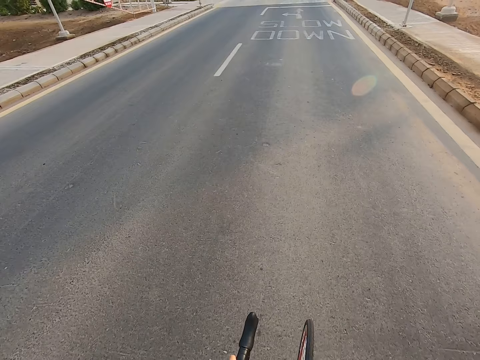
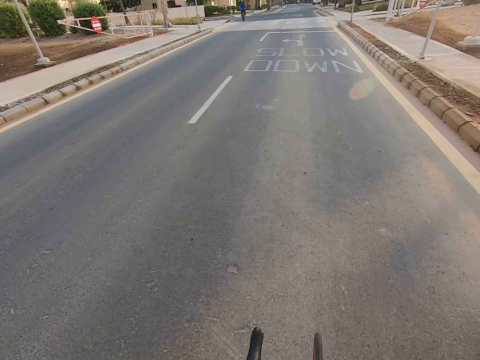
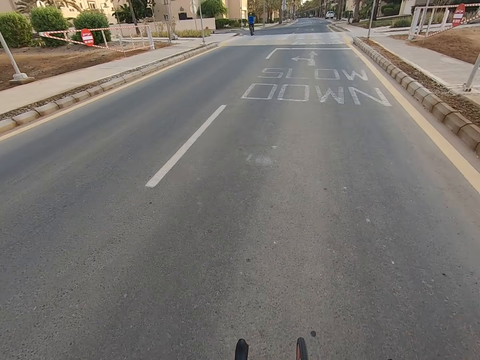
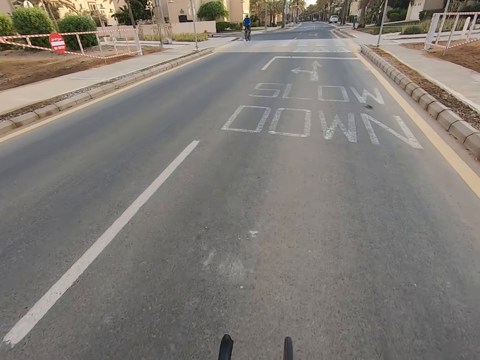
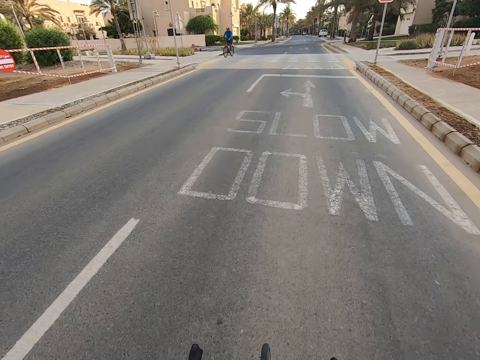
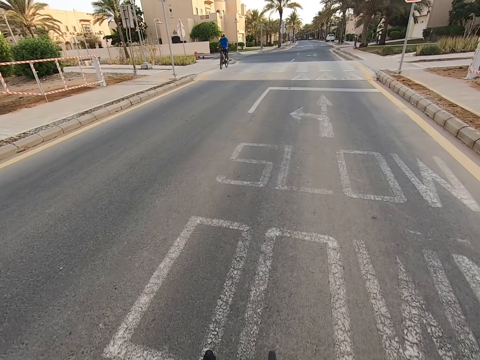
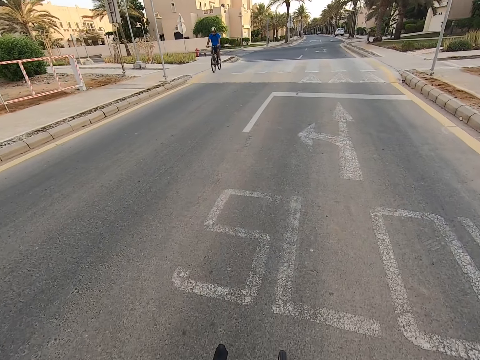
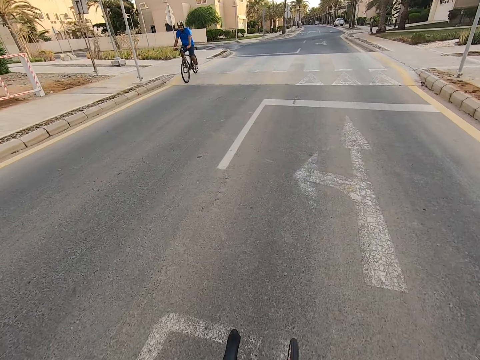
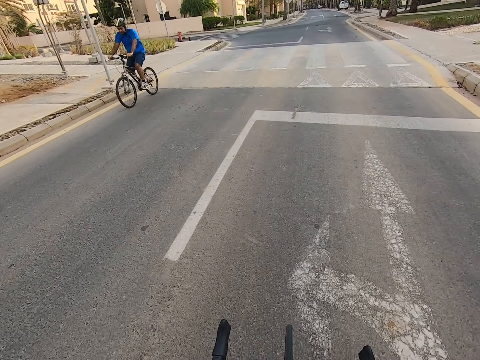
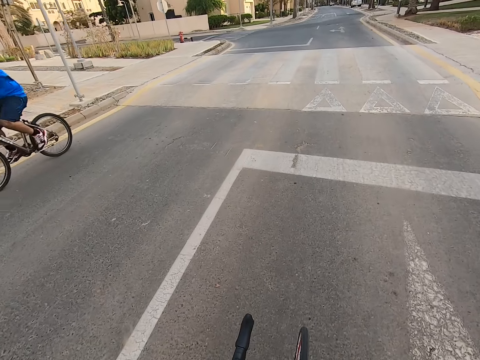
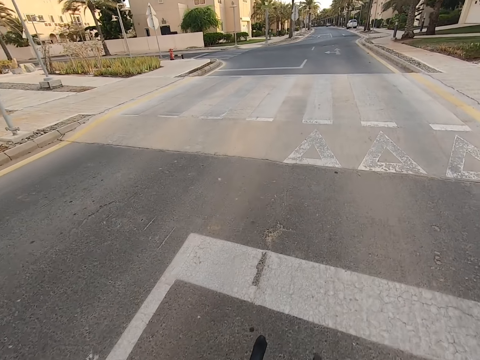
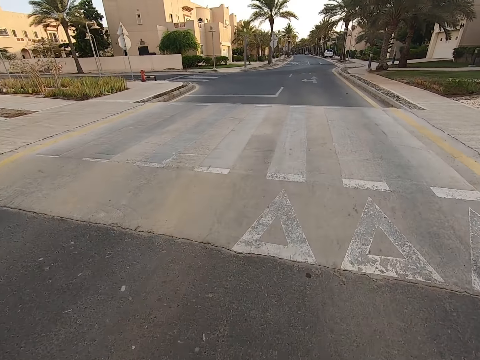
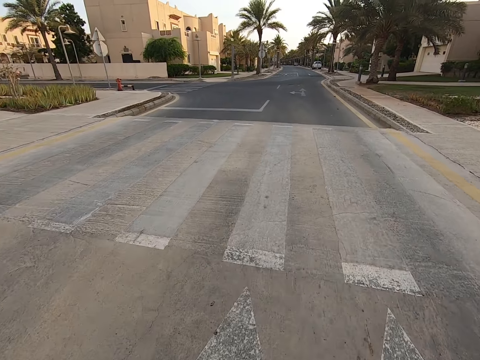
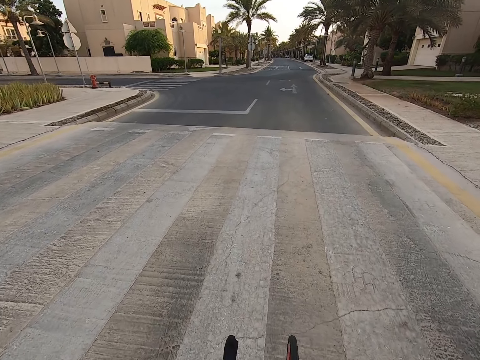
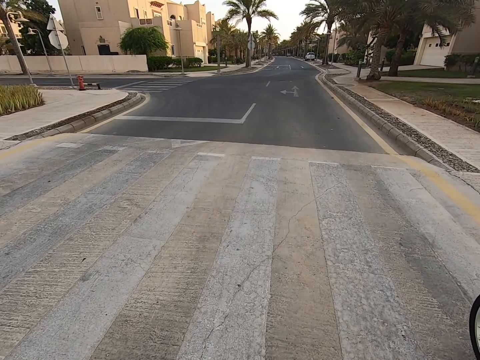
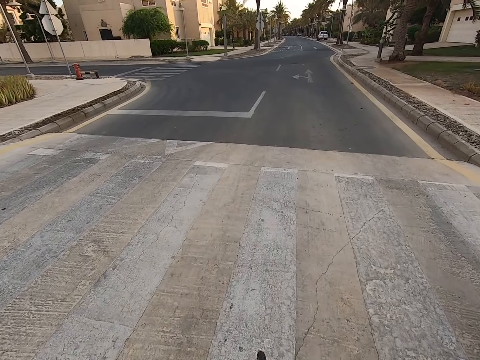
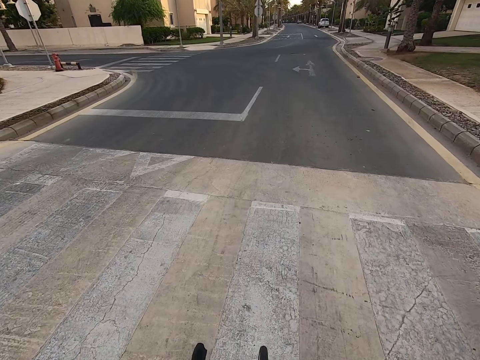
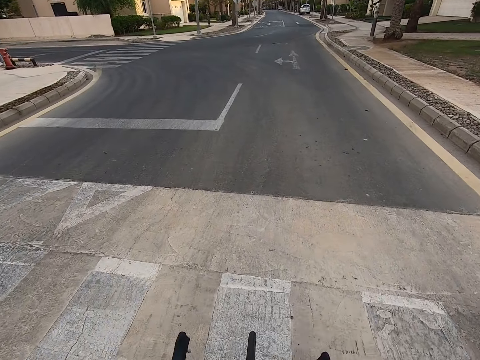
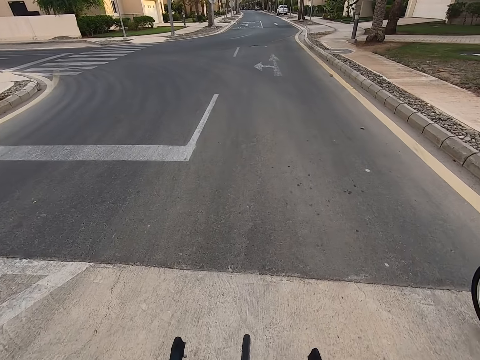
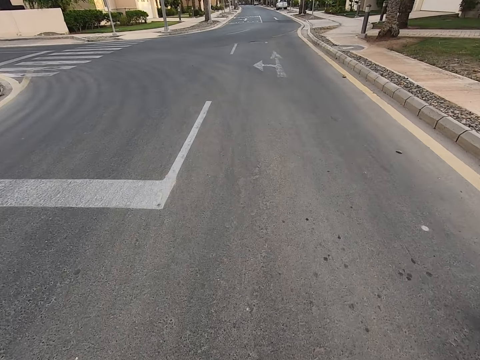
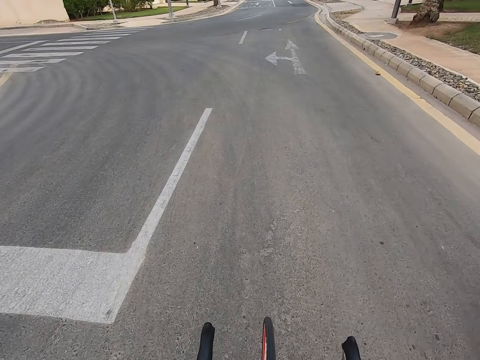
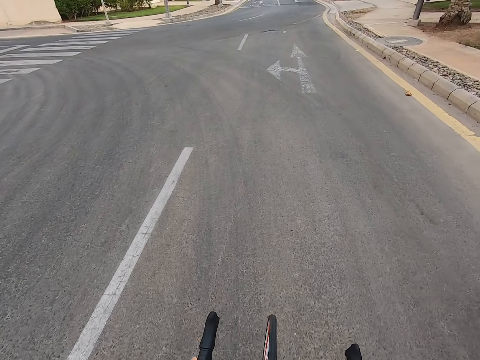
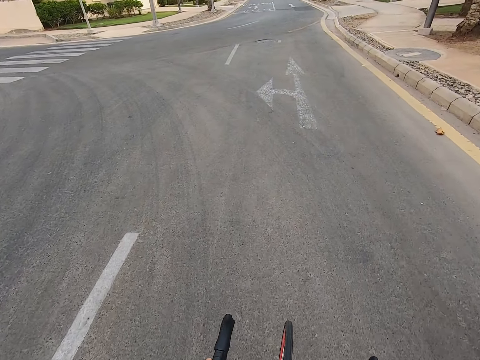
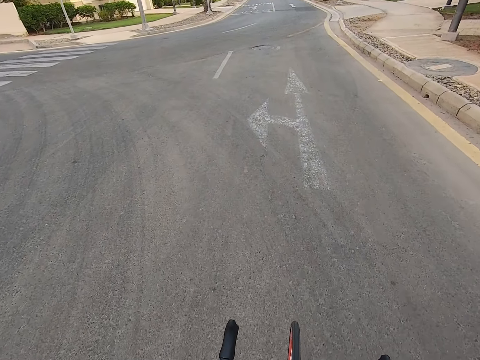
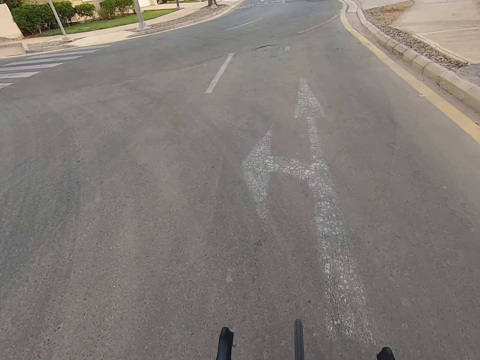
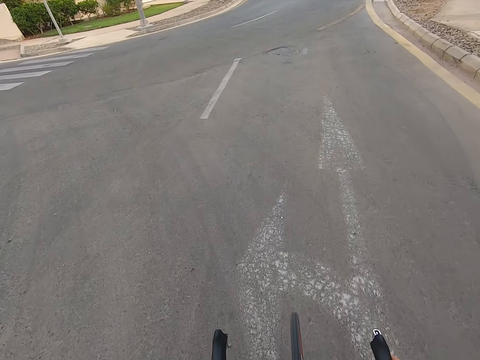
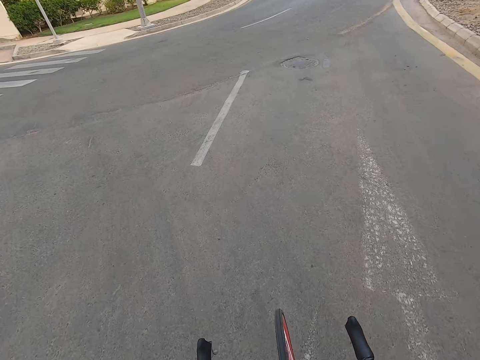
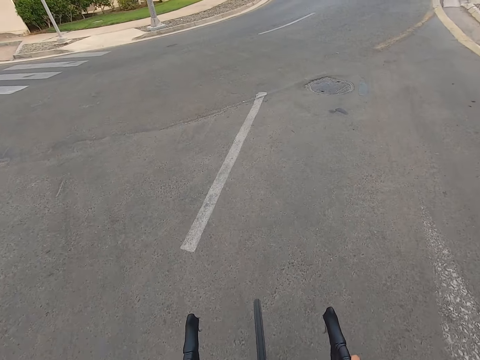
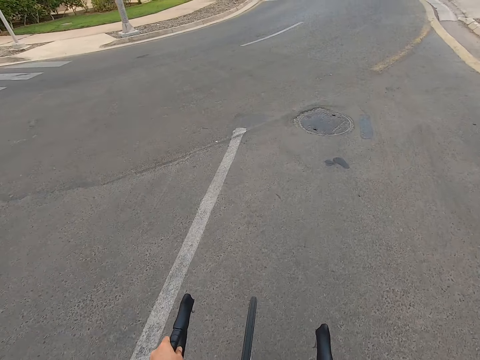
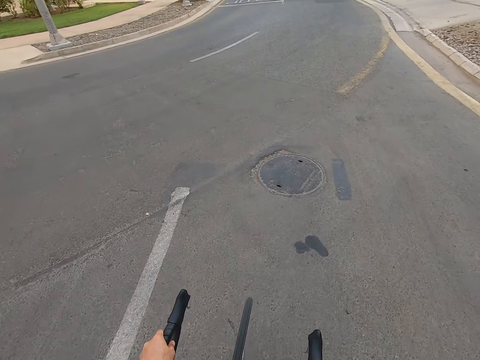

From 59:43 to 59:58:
A man cycles on the other side of the road. The camera wearer cycles on the road.

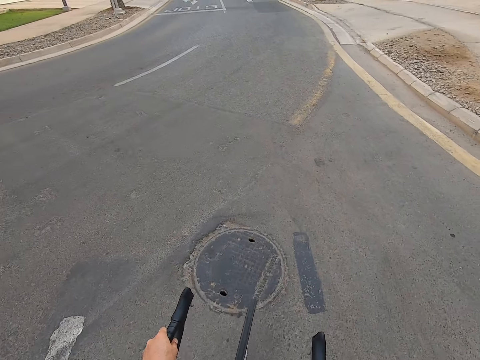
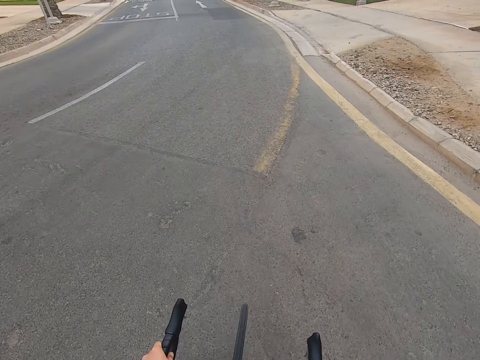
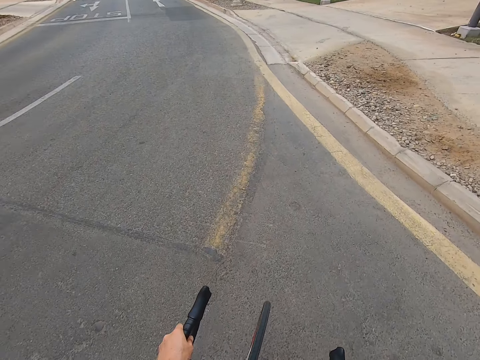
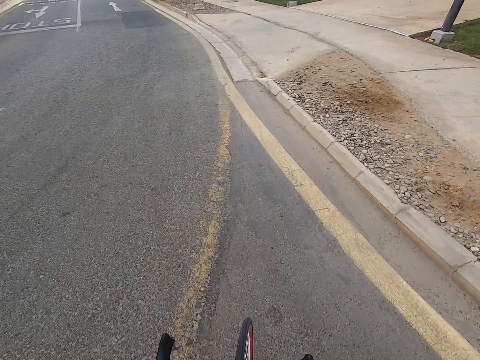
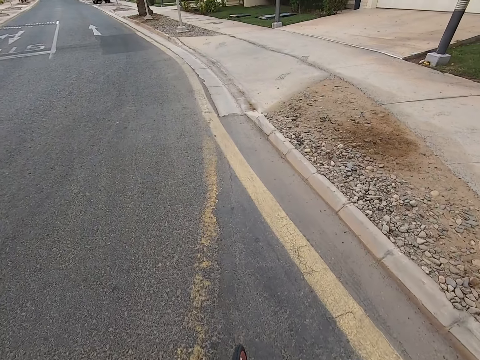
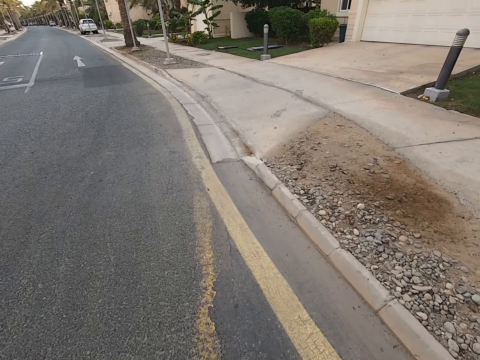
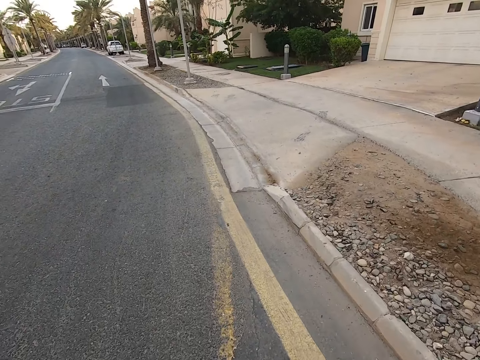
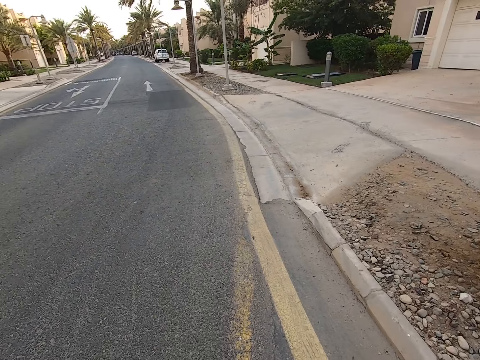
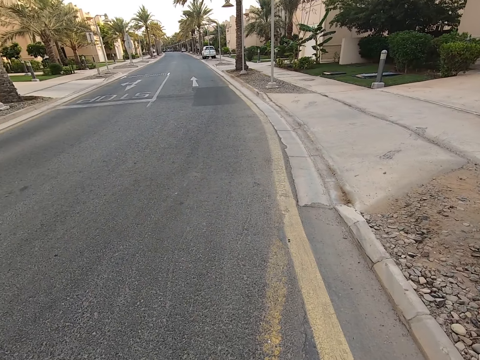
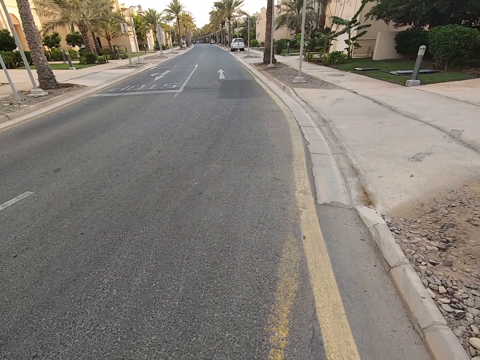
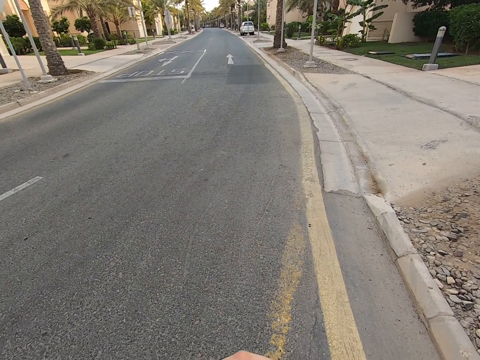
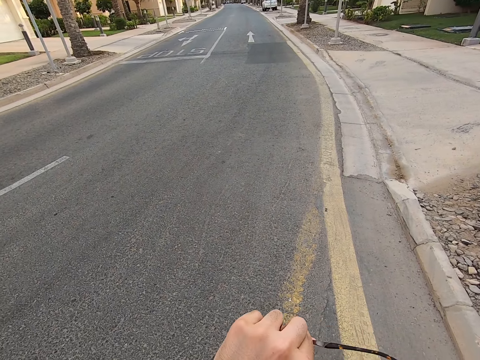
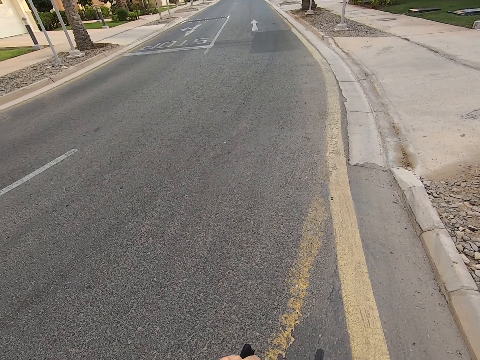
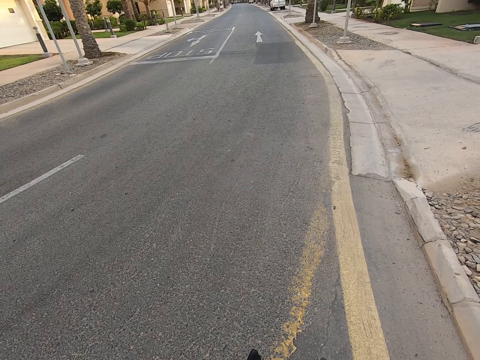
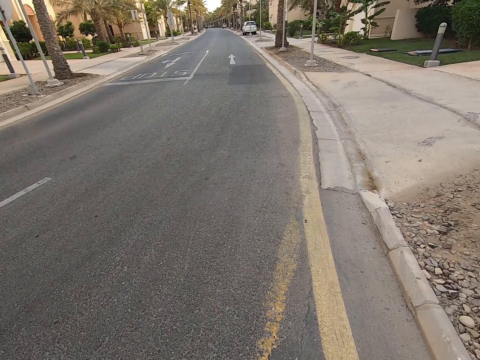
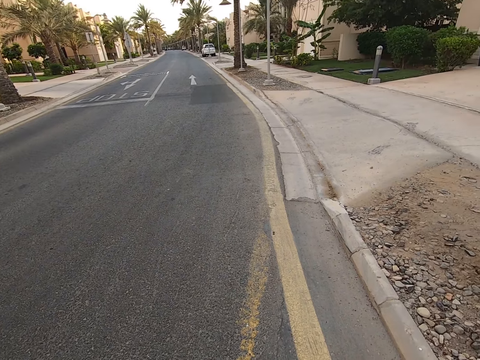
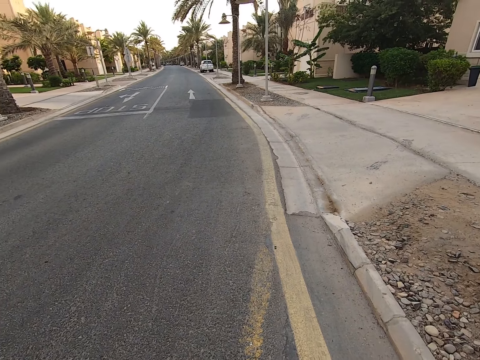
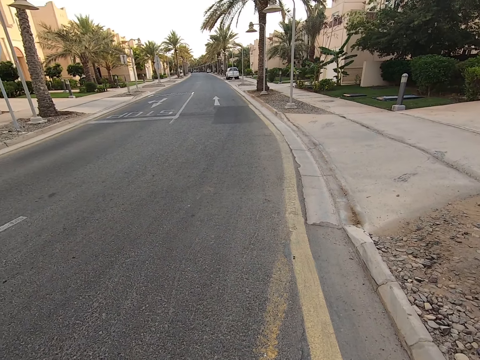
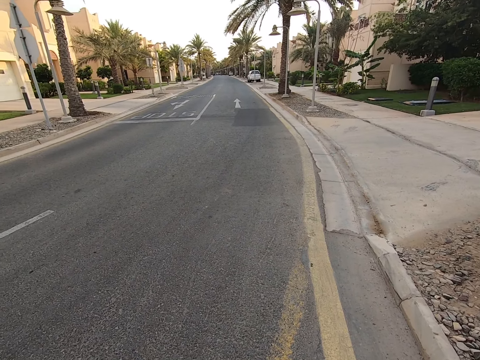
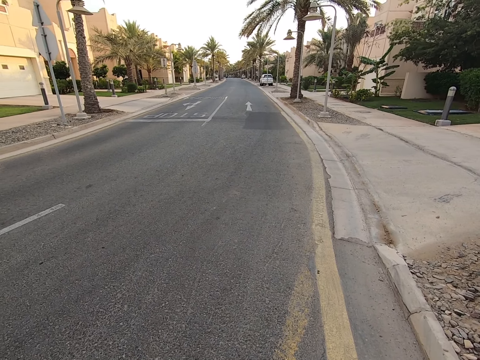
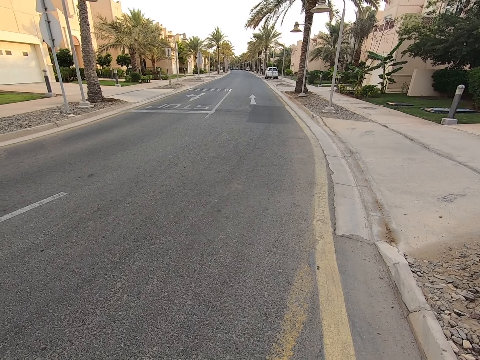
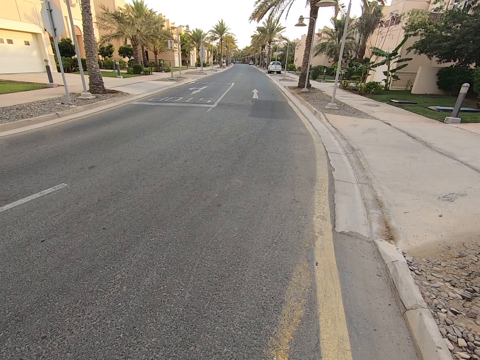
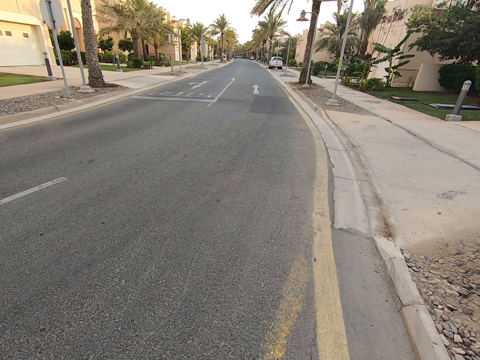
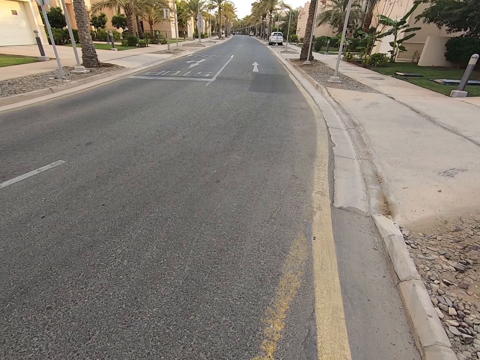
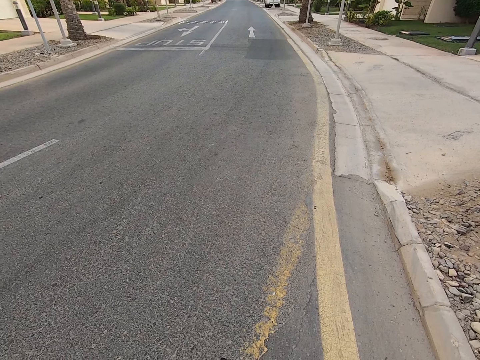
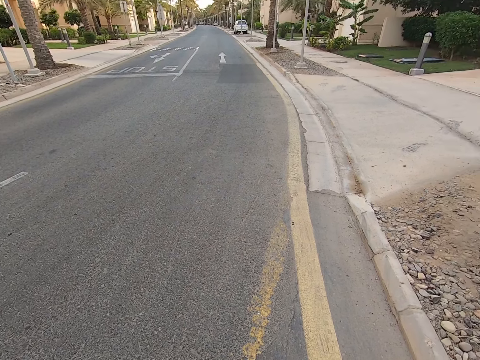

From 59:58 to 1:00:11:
The camera wearer stops at the road. They look around.
